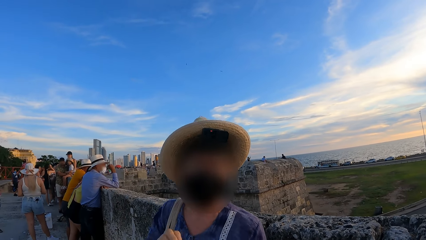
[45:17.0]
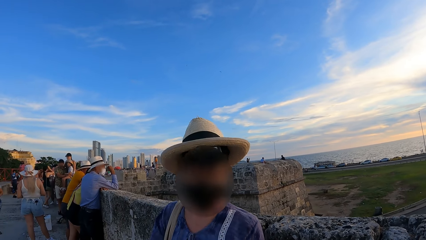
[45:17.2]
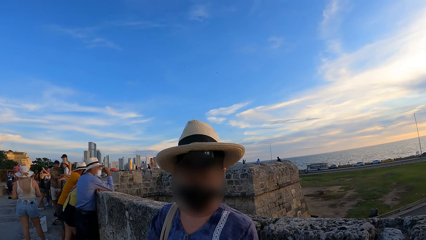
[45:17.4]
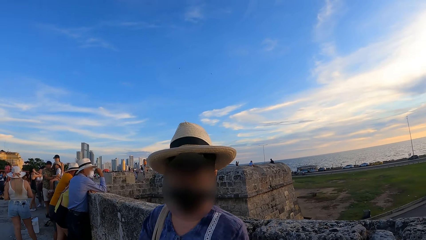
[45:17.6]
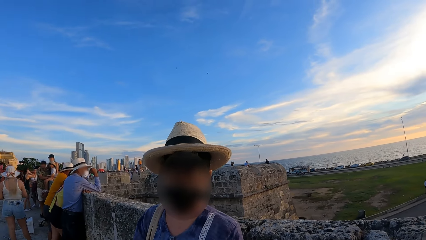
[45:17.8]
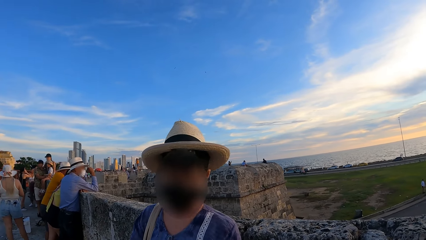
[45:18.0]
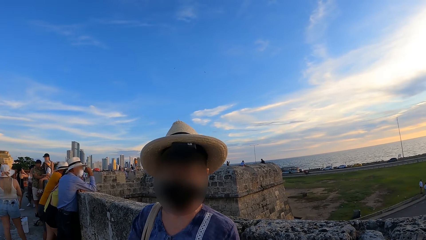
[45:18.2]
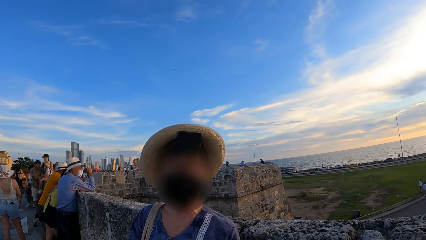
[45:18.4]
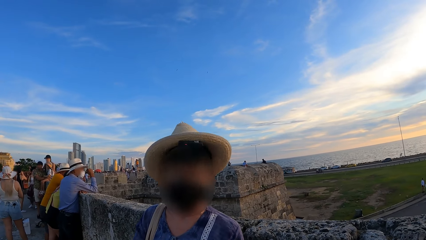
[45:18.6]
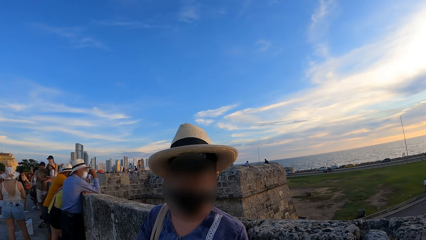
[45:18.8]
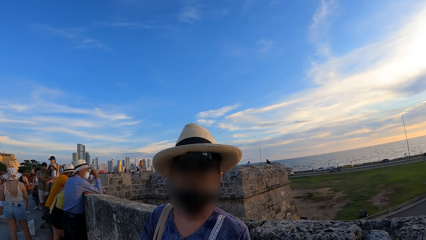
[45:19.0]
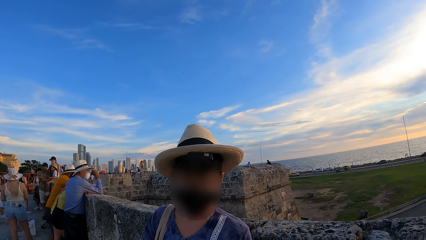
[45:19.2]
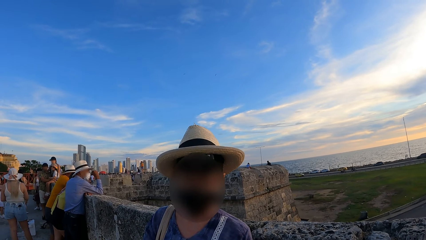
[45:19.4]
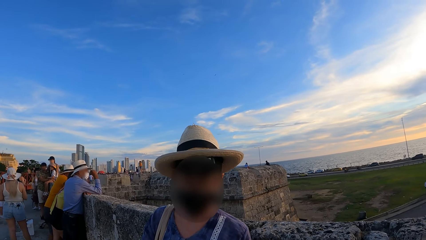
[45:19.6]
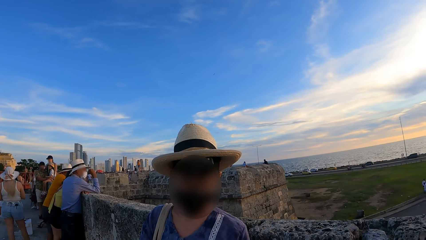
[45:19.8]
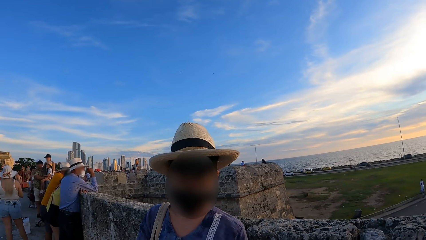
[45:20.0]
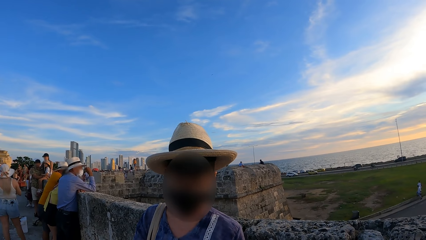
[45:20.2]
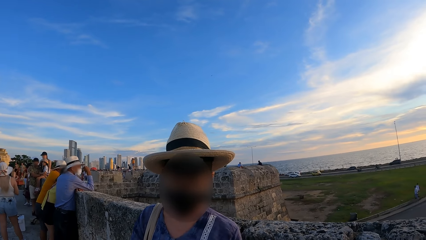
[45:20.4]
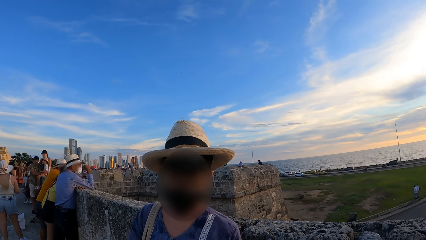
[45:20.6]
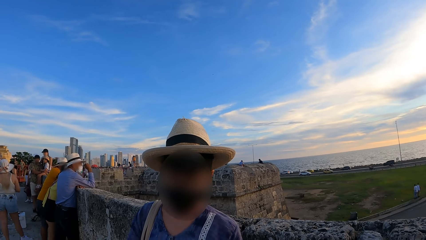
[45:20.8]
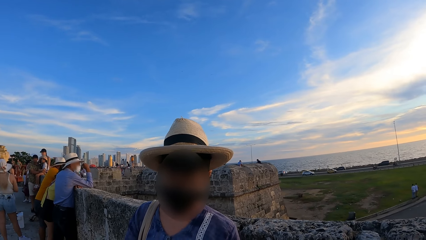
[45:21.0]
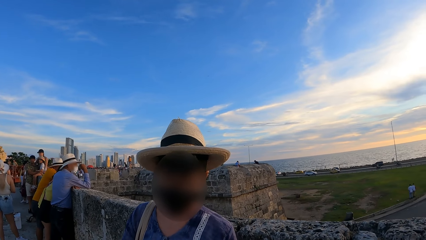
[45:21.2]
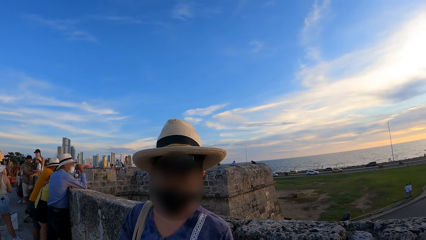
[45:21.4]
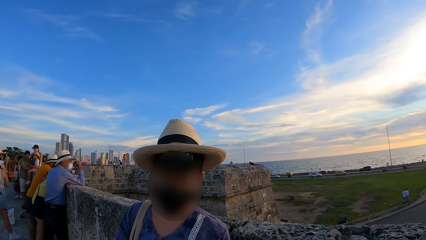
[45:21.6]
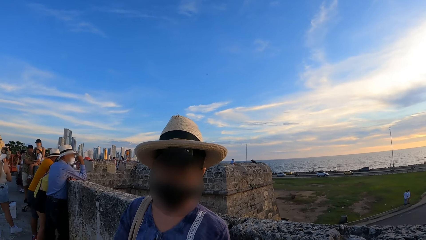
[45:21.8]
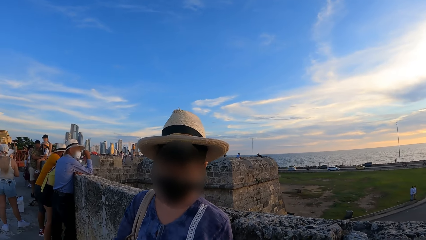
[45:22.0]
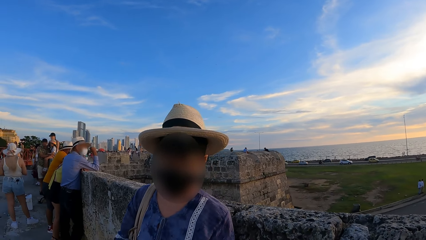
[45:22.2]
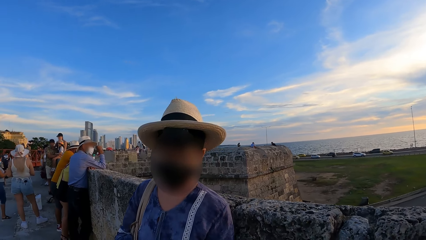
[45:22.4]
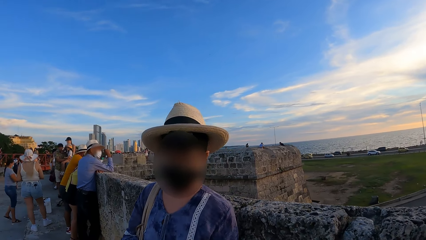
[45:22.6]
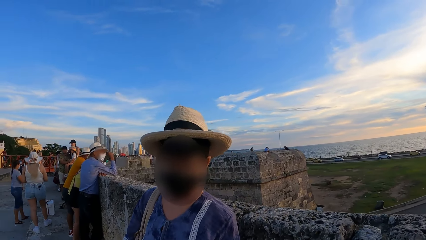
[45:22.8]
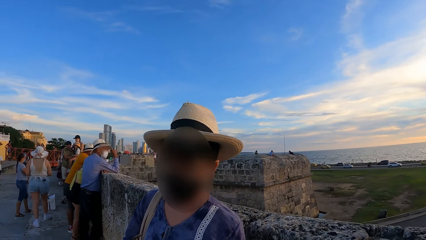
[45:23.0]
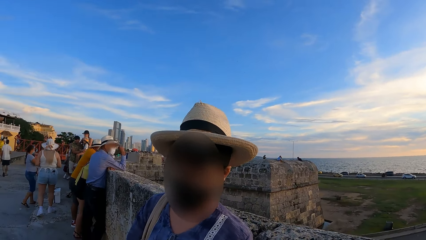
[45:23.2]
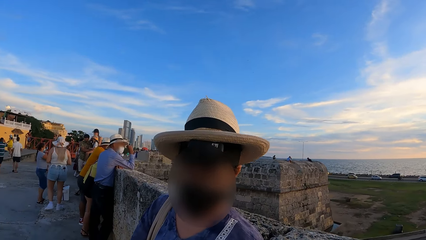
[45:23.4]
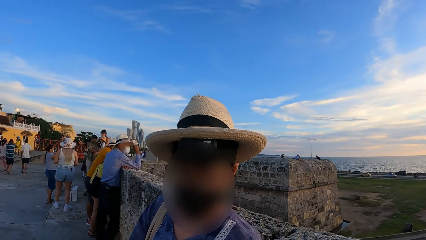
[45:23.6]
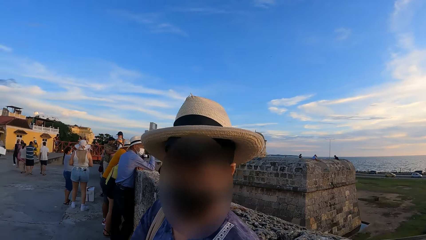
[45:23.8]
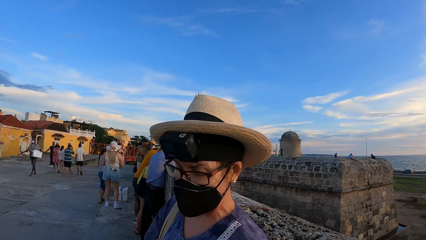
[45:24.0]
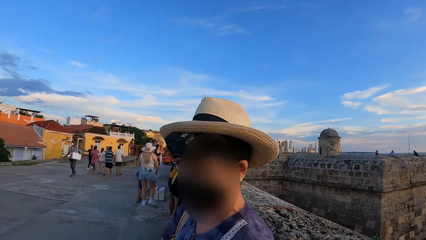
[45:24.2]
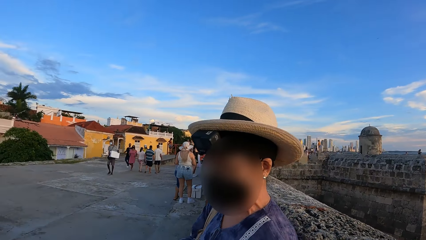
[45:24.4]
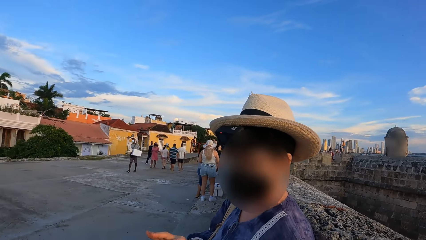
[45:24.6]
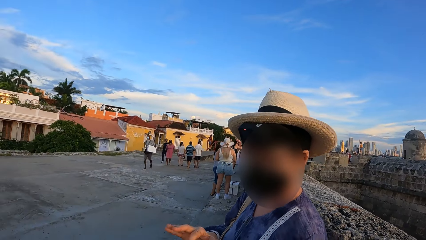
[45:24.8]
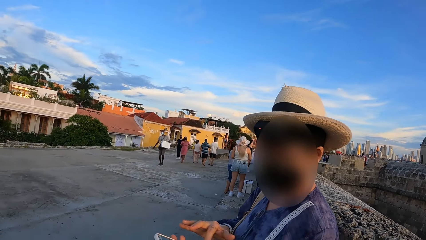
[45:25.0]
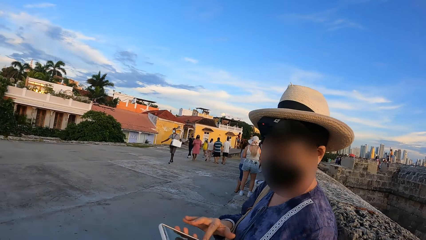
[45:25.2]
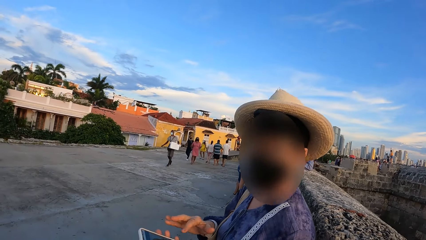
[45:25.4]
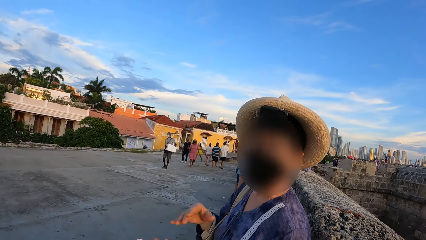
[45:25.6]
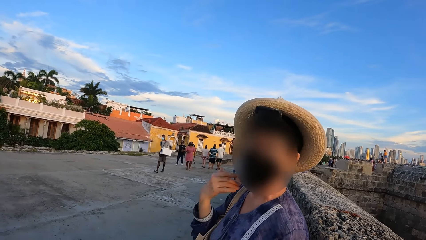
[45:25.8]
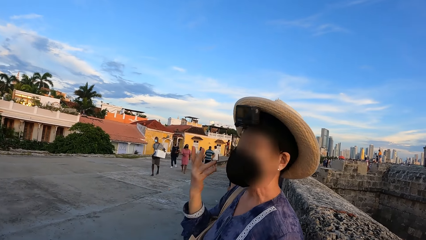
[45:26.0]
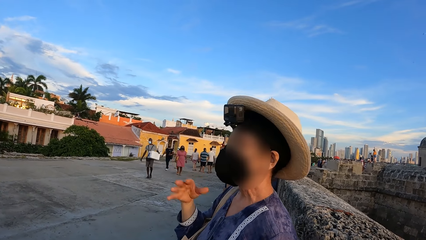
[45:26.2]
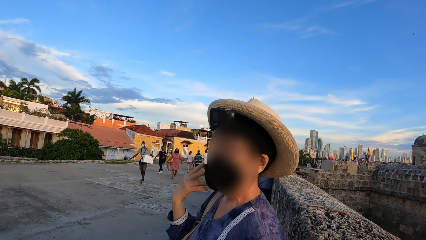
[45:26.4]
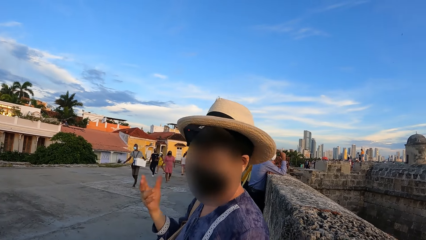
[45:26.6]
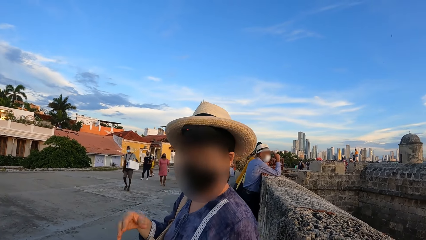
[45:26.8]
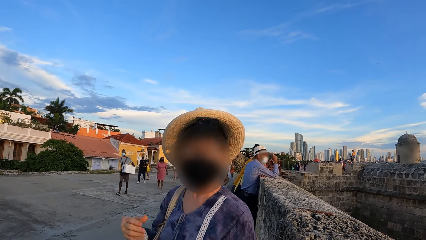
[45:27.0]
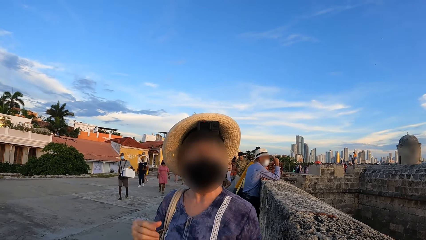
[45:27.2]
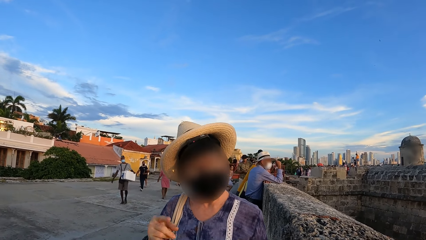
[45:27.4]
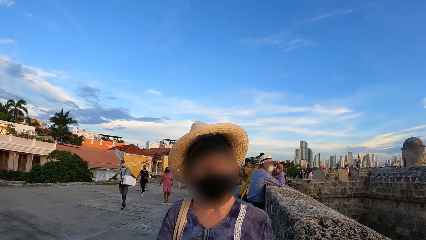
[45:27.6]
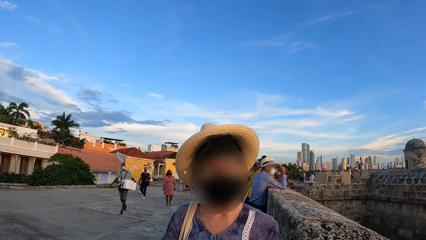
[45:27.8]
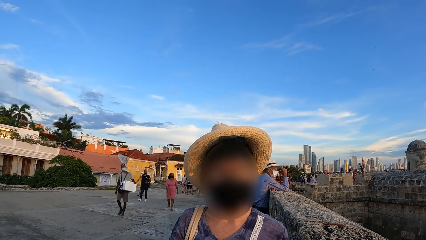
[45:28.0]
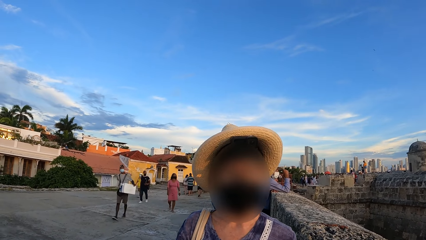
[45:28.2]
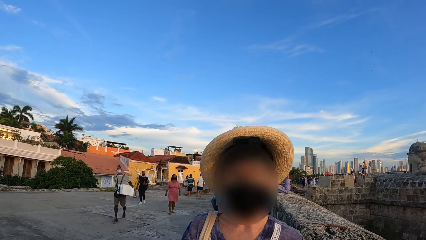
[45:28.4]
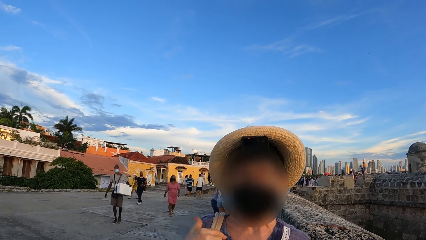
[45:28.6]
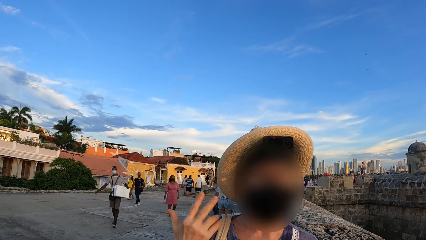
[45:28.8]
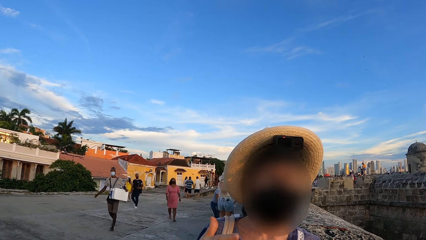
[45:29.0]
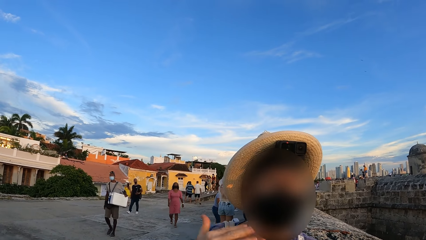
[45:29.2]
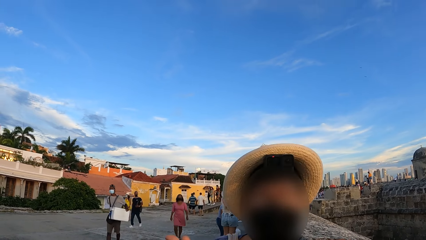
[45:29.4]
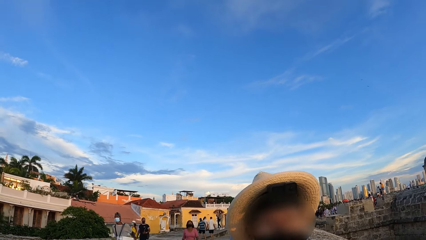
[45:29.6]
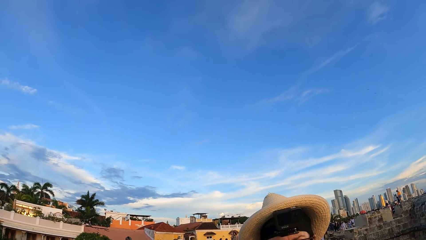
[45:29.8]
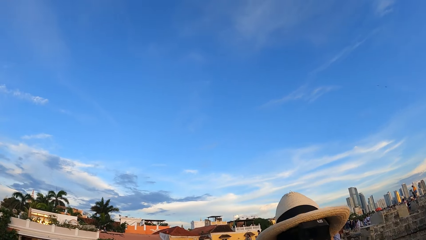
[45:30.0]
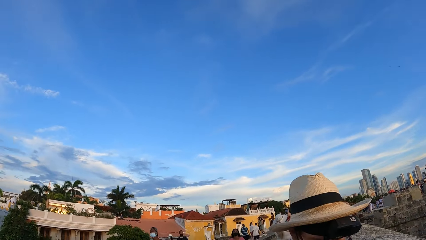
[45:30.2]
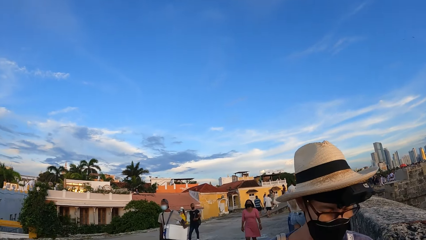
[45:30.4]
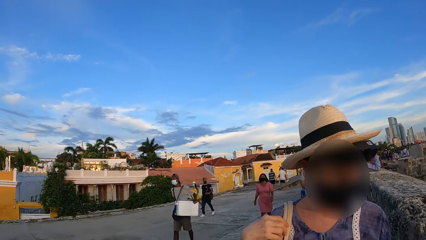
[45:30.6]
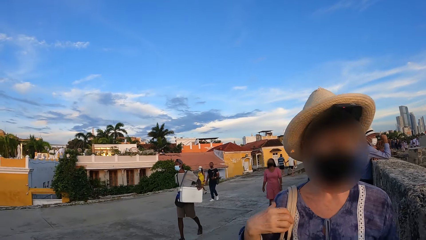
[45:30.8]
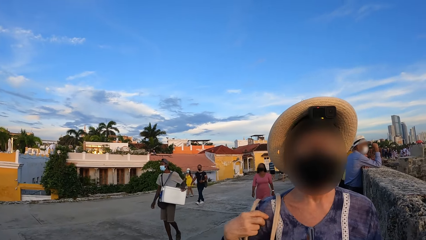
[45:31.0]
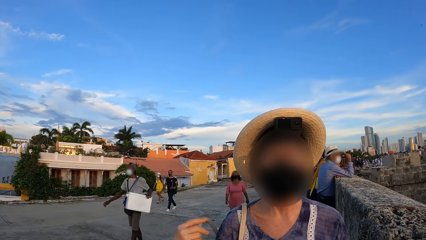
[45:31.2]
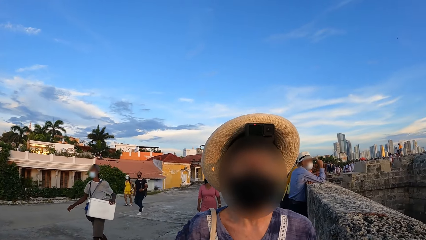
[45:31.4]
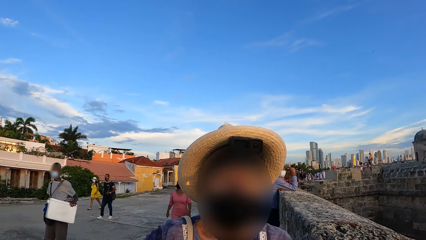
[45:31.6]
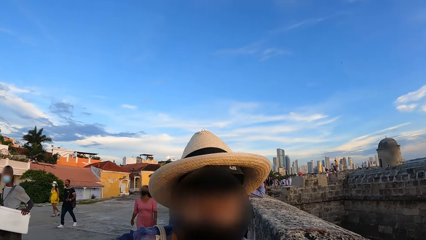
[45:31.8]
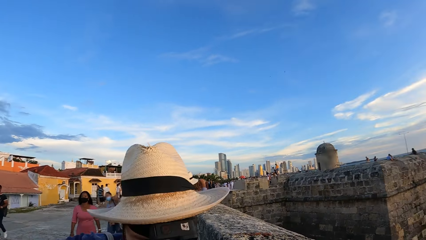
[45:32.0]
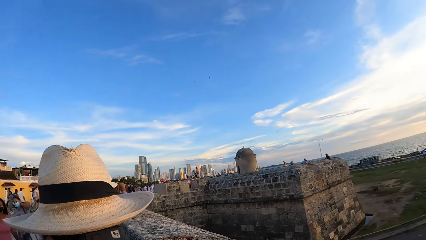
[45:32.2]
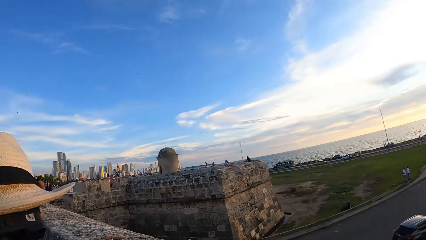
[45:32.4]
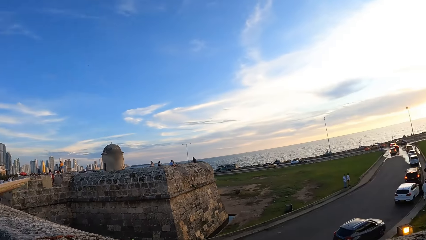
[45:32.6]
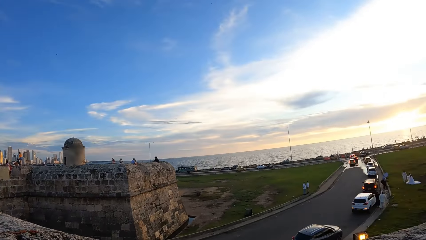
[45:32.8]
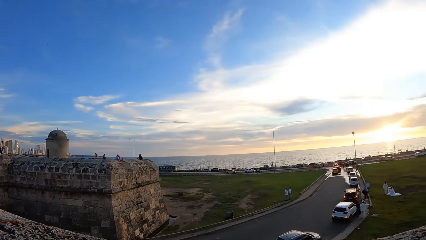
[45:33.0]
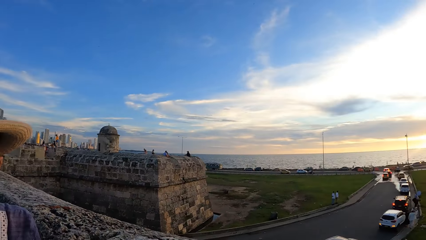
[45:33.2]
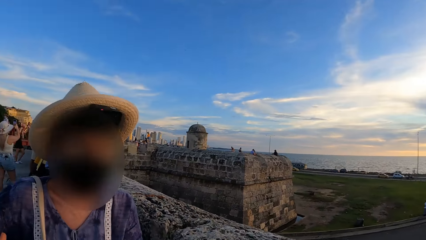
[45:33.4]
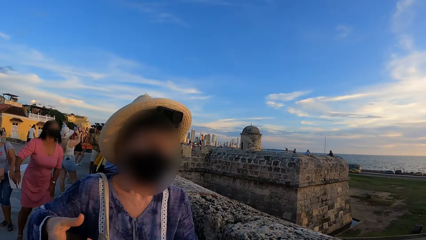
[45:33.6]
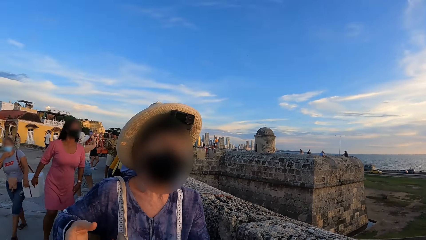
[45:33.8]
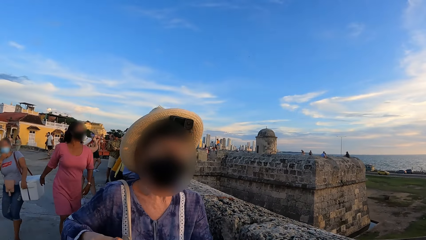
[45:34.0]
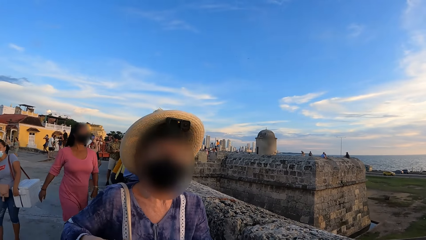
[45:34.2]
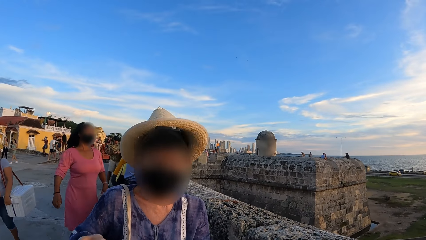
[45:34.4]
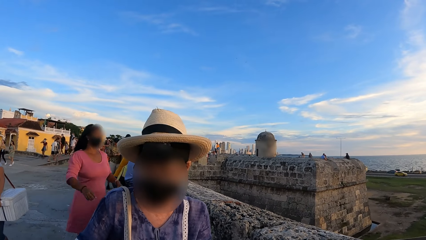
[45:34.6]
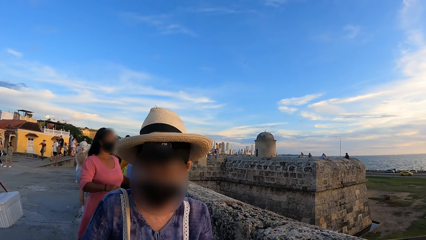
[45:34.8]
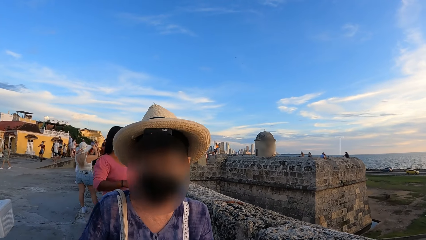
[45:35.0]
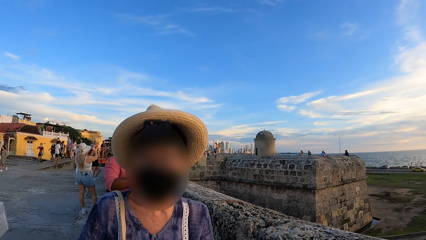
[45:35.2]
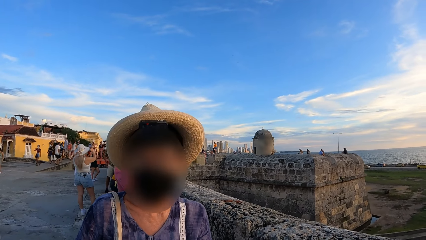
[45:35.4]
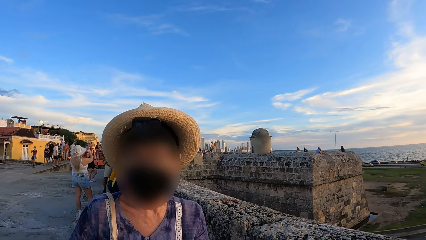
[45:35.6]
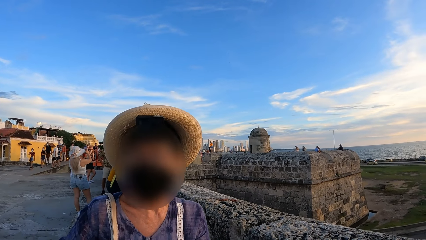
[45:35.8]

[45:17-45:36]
A person lowers a bag strap. The camera wearer looks around. The person interacts with the camera wearer.
